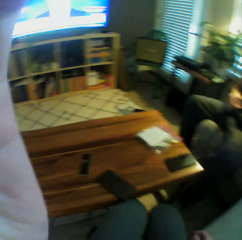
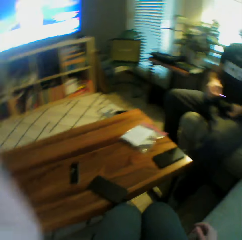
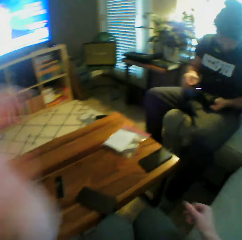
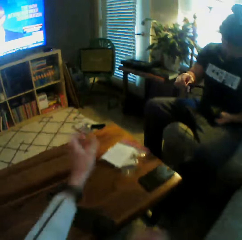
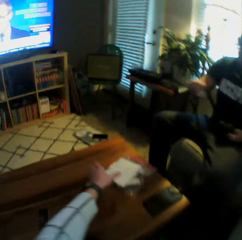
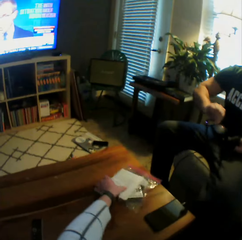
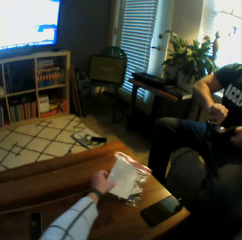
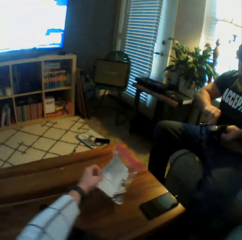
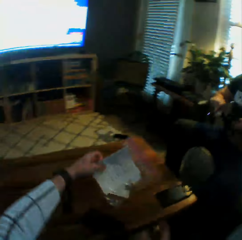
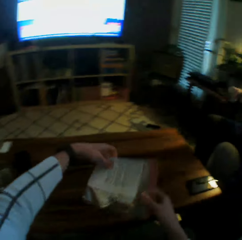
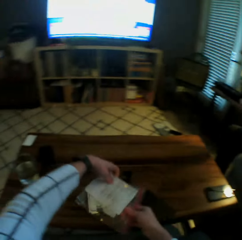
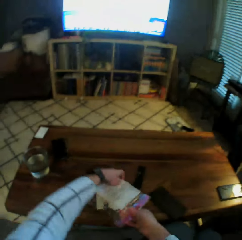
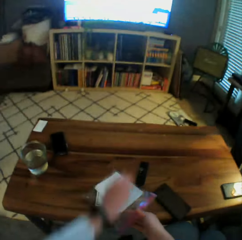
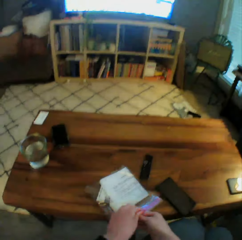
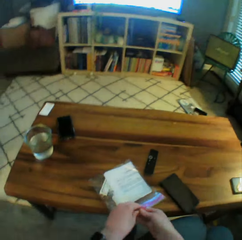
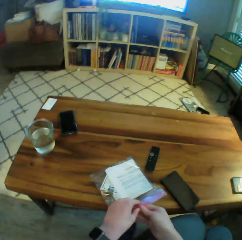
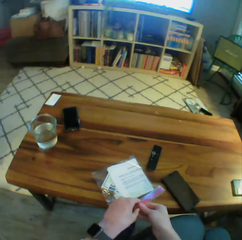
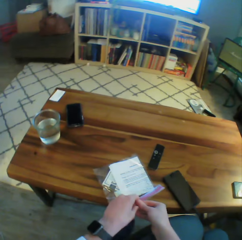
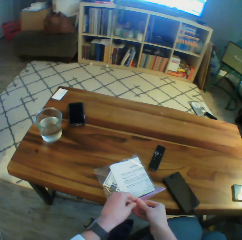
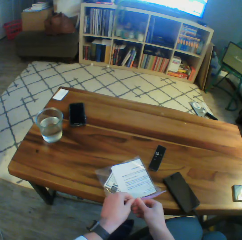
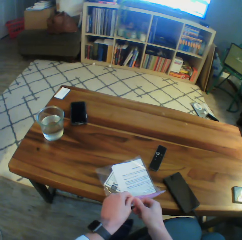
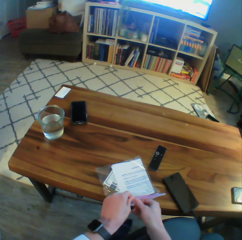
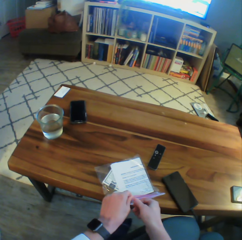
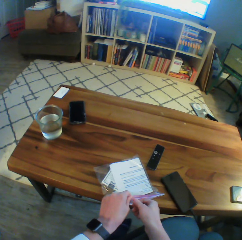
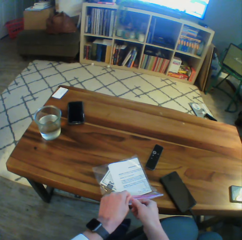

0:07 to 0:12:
The camera wearer lowers his left hand. He picks up a zipper bag from a table with his left hand. He drops the zipper bag on the table.

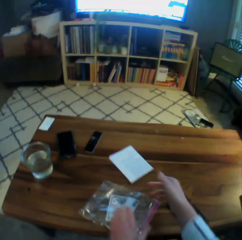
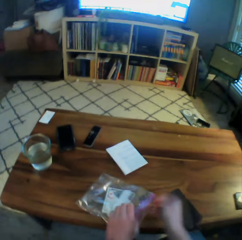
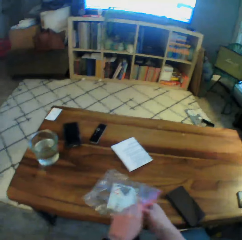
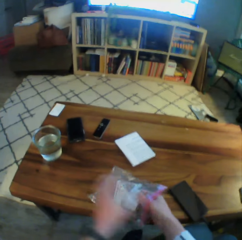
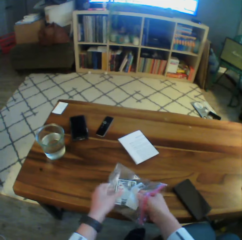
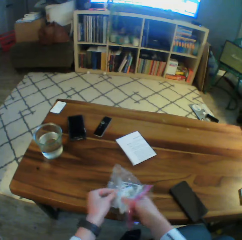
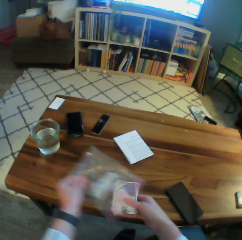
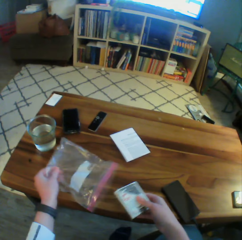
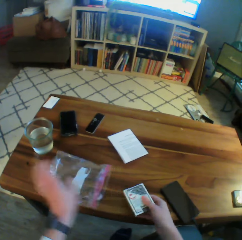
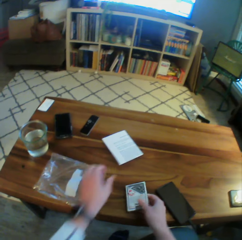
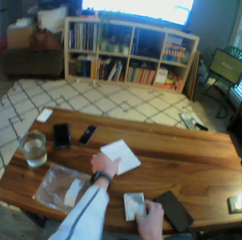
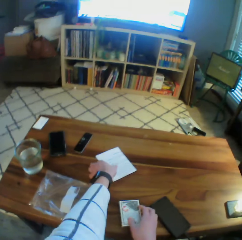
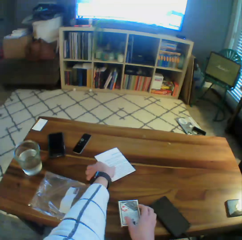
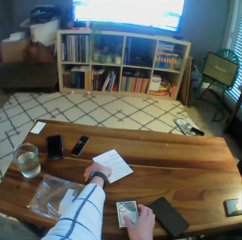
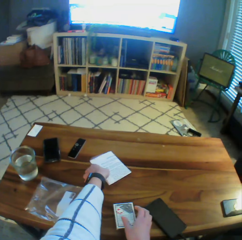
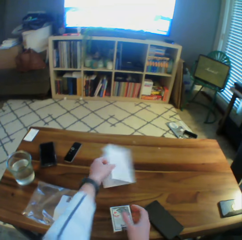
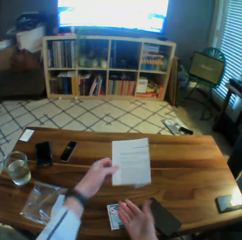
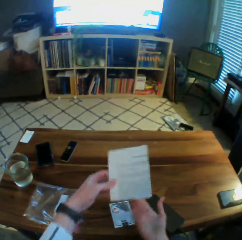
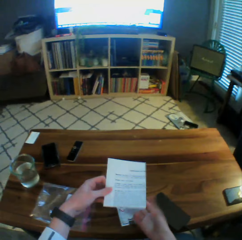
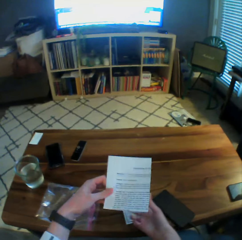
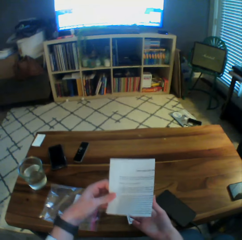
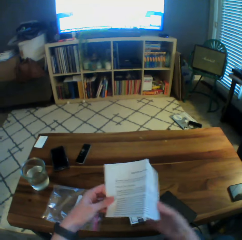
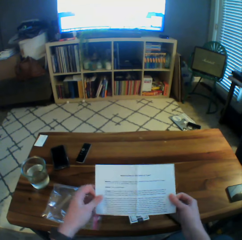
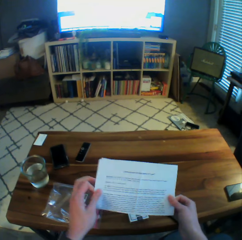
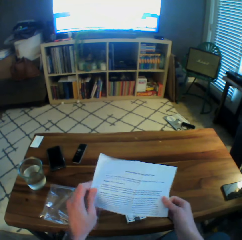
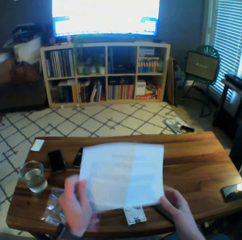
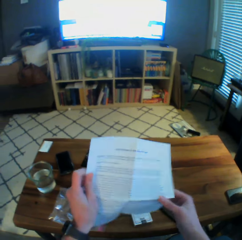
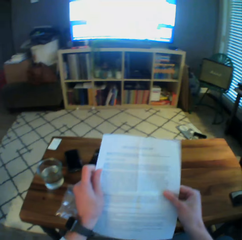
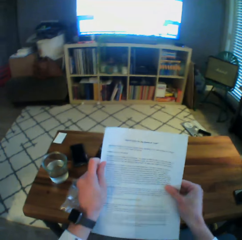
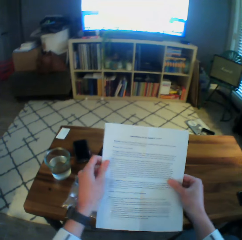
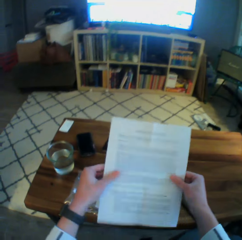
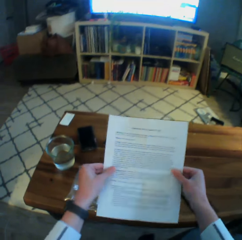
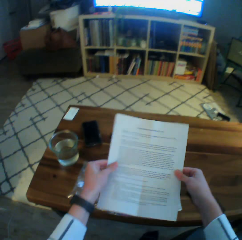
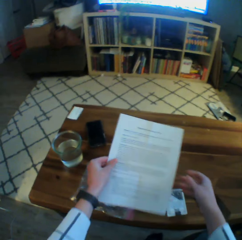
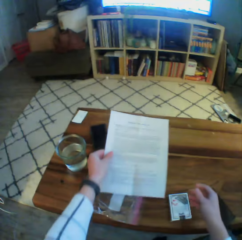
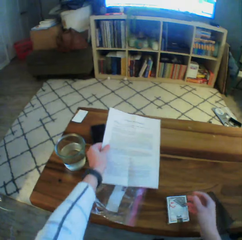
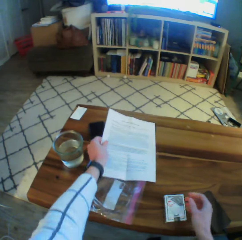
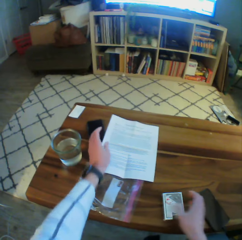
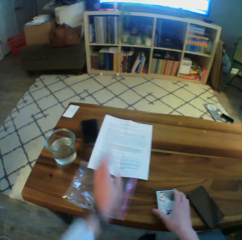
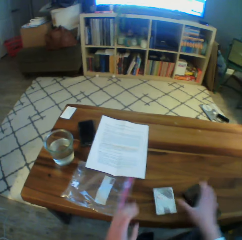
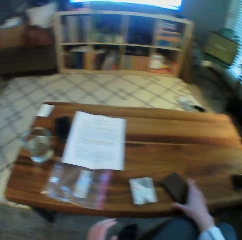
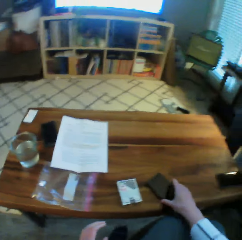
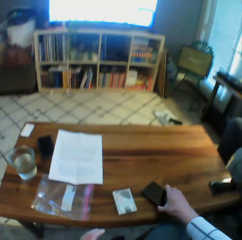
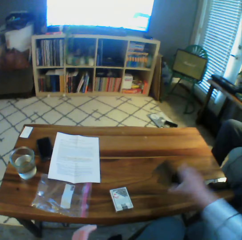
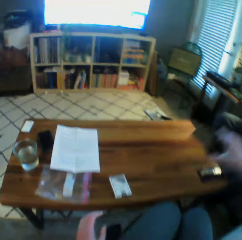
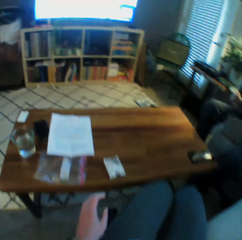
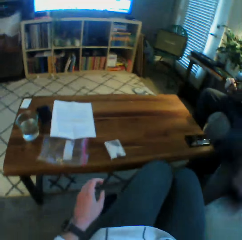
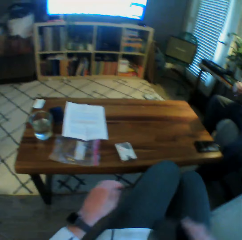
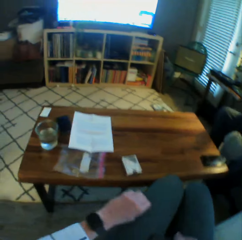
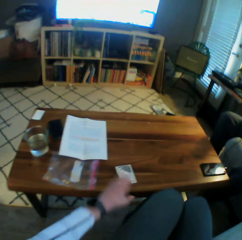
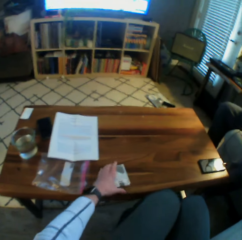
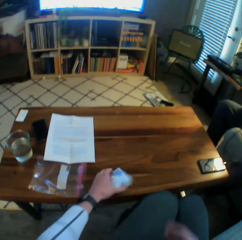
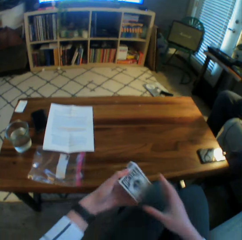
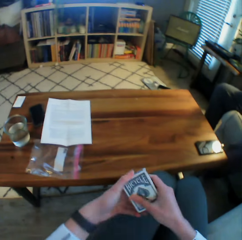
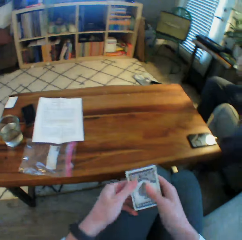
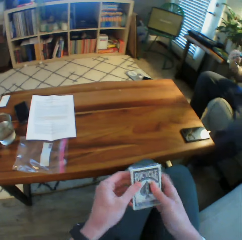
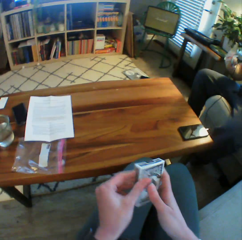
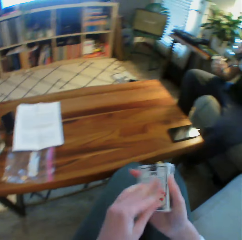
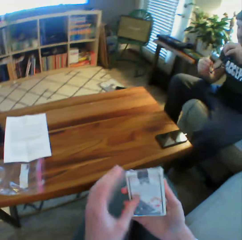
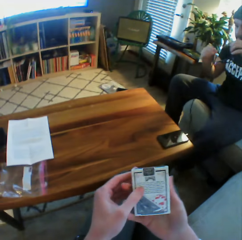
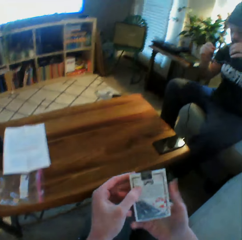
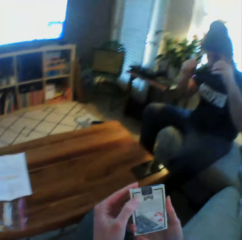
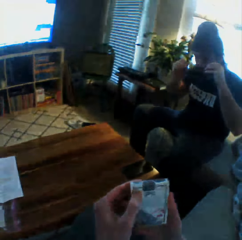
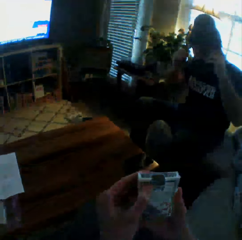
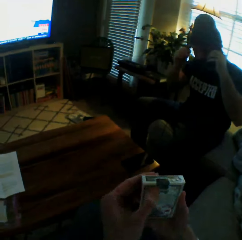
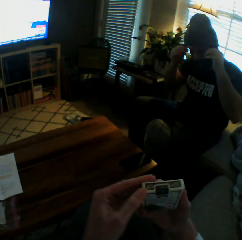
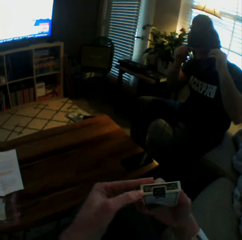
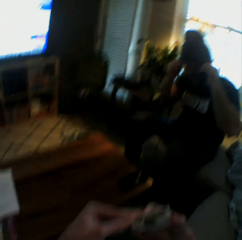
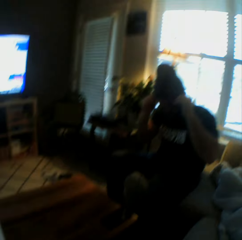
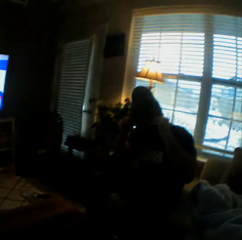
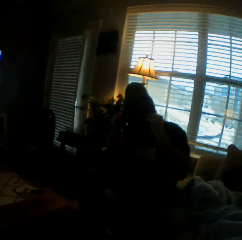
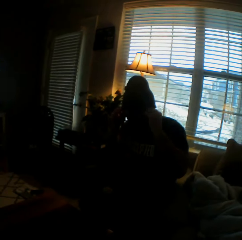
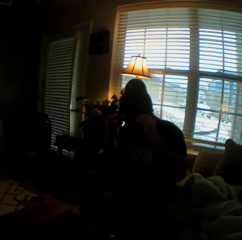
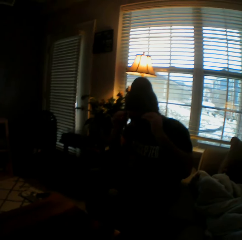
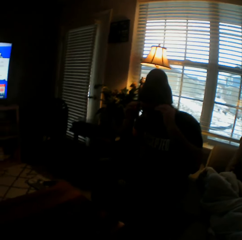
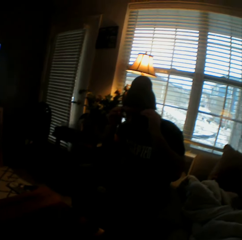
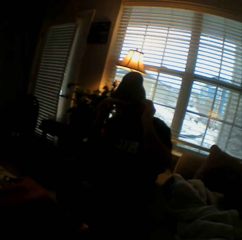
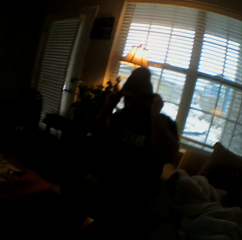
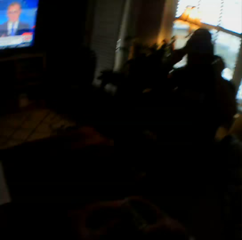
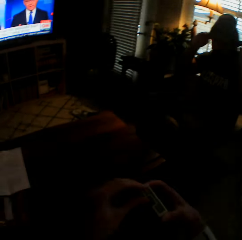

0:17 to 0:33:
The camera wearer throws the booklet on the table. He brings out a pack of cards or packet of play cards from the zipper bag or polythene bag with his right hand. He puts the polythene bag aside. He picks up the paper from the table with his left hand. He opens up the paper with both hands. He drops the paper on the table with his left hand. He picks up a phone from the table with his right hand. He drops the phone on his lap. He picks up the pack of cards from the table with his left hand. He holds the pack of cards with both hands. He turns over the pack of cards. A man wears glasses with both hands. The camera wearer opens the packet of play cards.

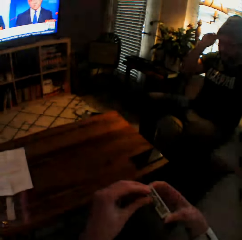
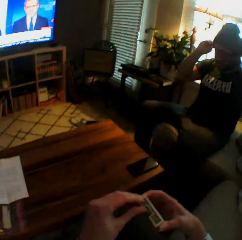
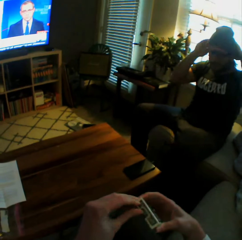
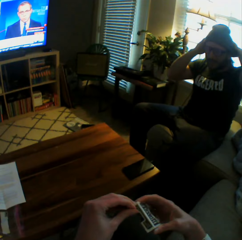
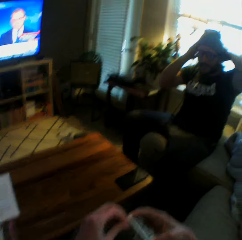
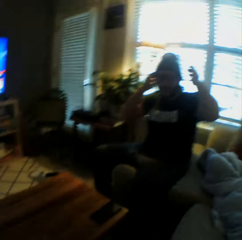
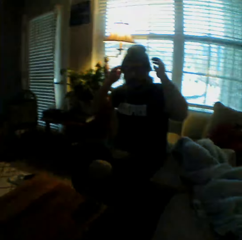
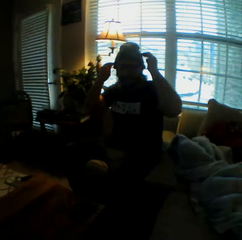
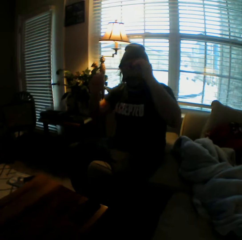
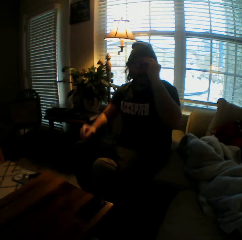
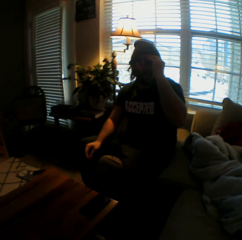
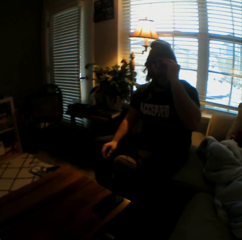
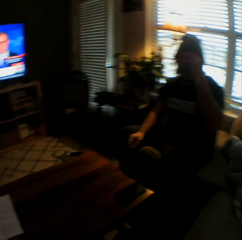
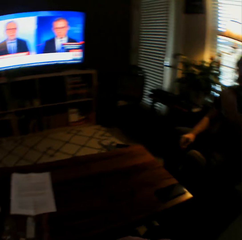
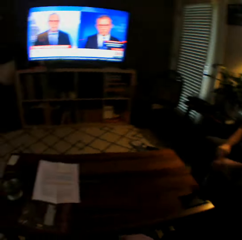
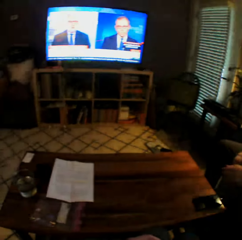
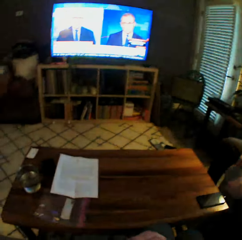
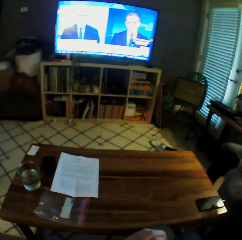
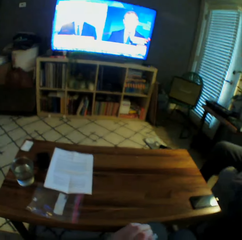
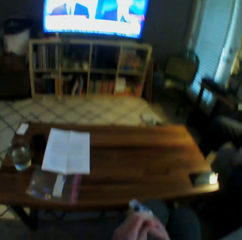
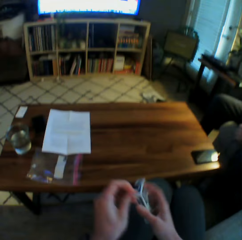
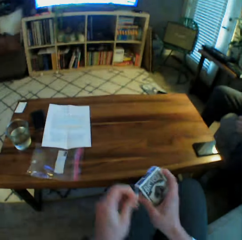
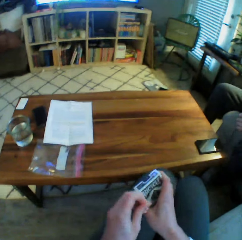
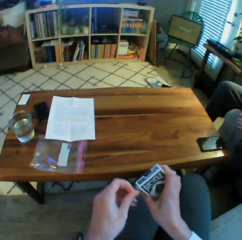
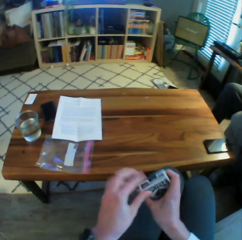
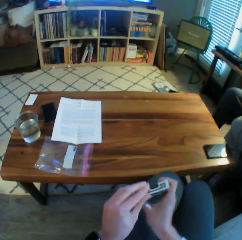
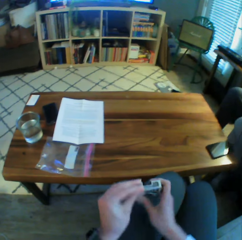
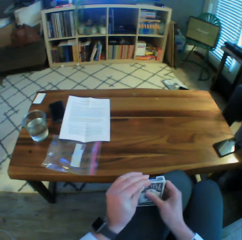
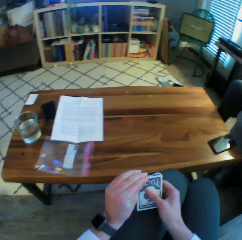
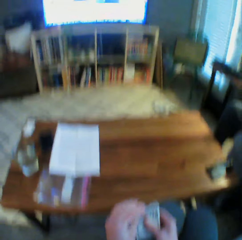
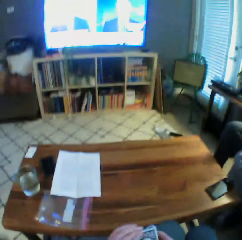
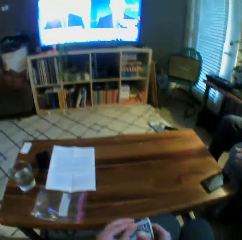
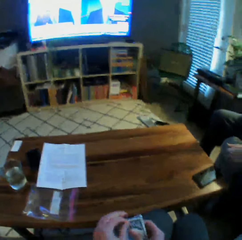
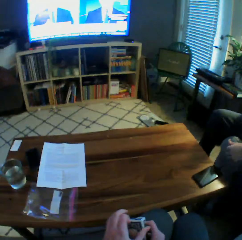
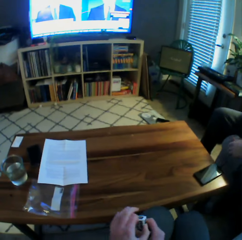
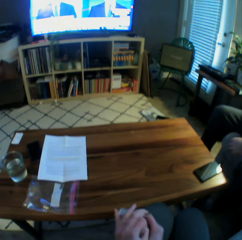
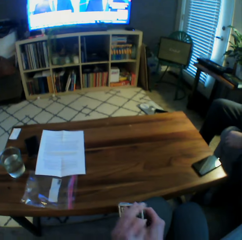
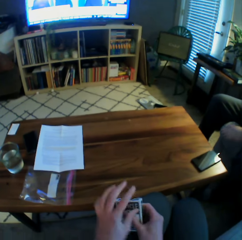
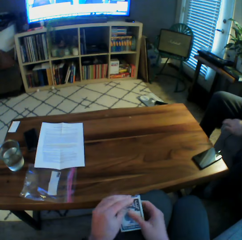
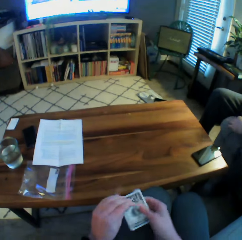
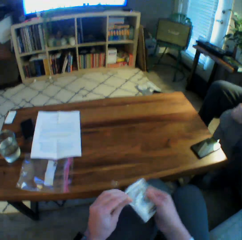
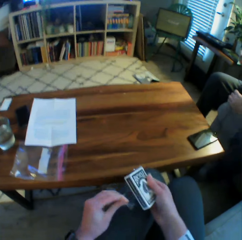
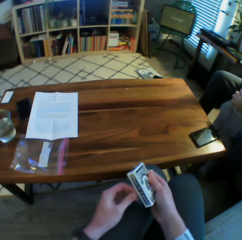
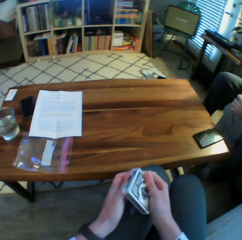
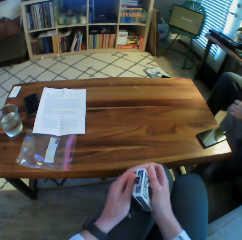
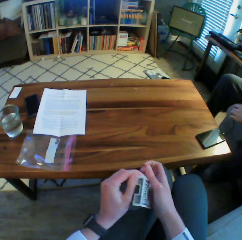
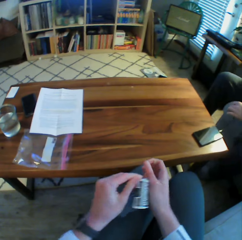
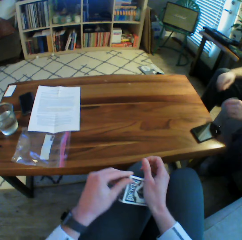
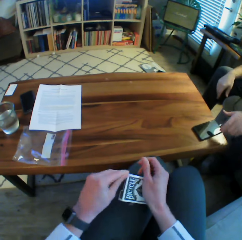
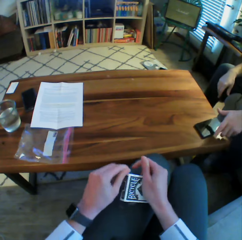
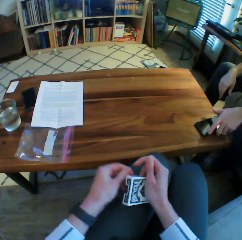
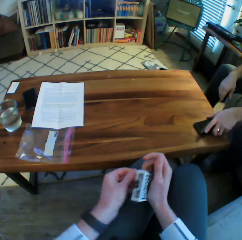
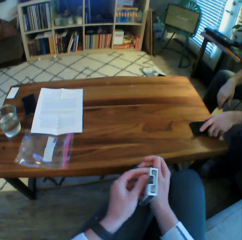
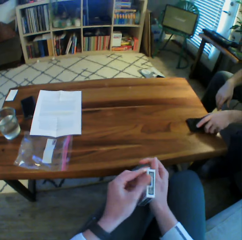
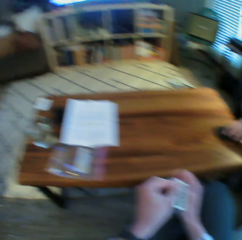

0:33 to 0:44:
The camera wearer interacts with the man. They watch television. They unwrap the pack of cards with both hands. They open the packet of play cards. The man moves another phone across the table with his left hand.
